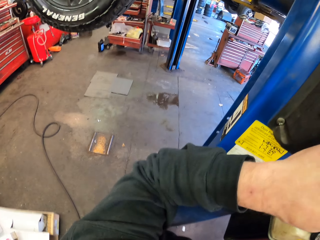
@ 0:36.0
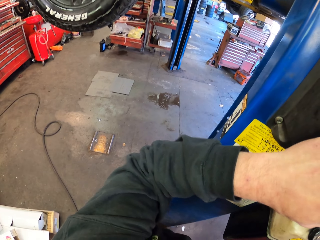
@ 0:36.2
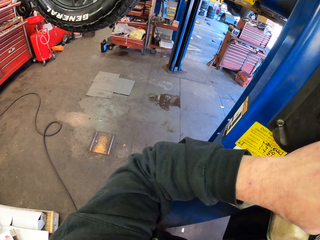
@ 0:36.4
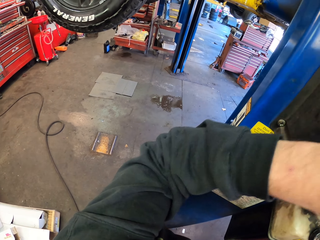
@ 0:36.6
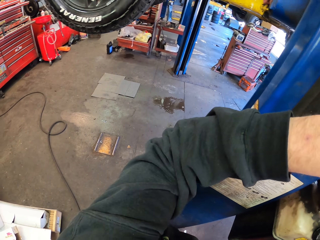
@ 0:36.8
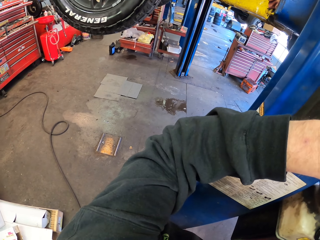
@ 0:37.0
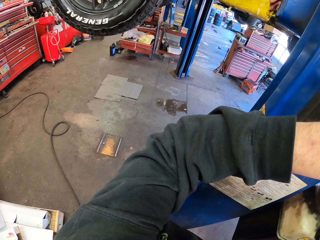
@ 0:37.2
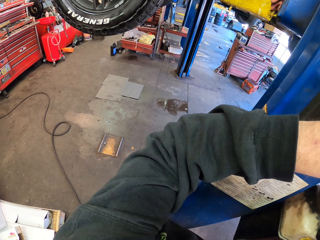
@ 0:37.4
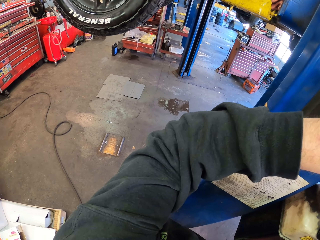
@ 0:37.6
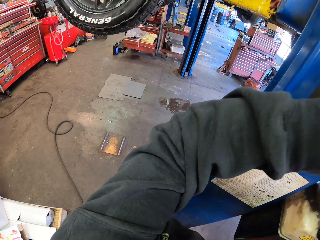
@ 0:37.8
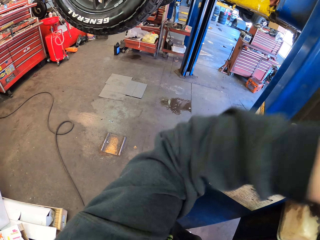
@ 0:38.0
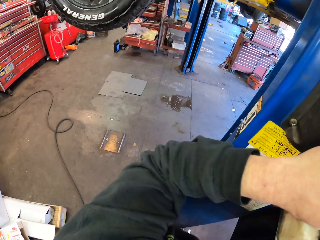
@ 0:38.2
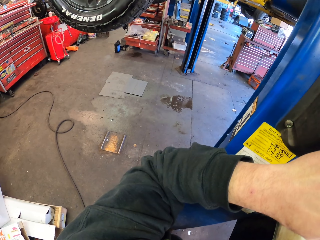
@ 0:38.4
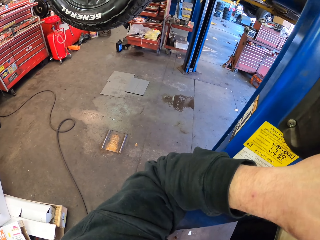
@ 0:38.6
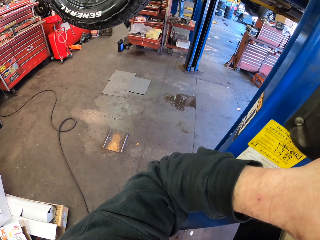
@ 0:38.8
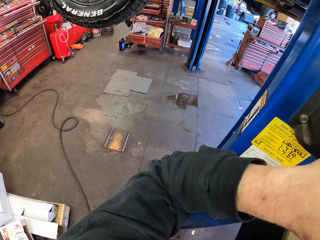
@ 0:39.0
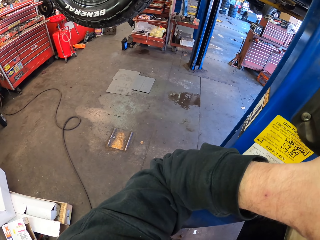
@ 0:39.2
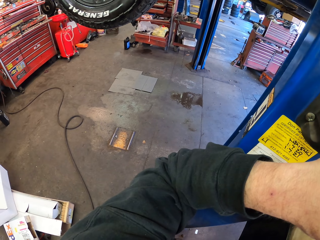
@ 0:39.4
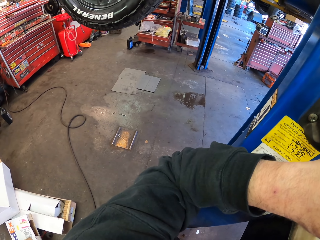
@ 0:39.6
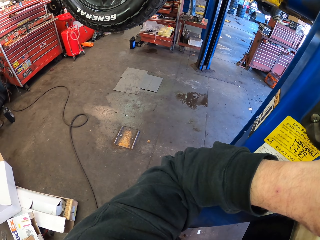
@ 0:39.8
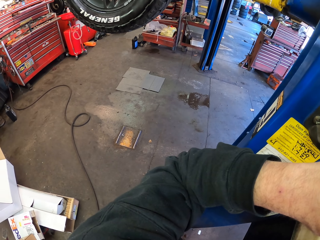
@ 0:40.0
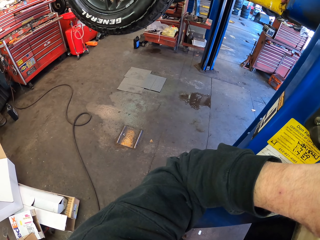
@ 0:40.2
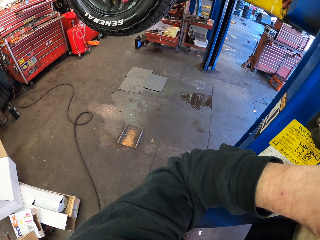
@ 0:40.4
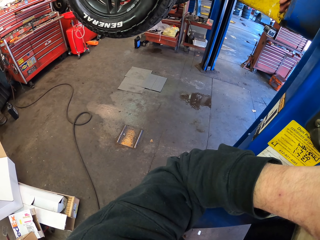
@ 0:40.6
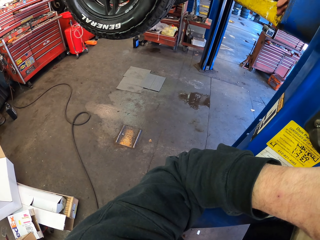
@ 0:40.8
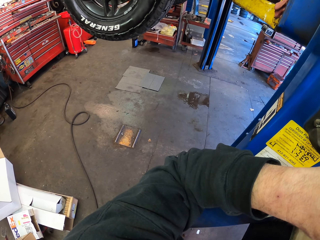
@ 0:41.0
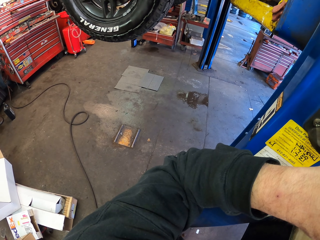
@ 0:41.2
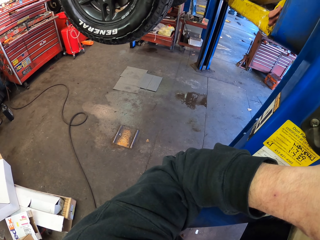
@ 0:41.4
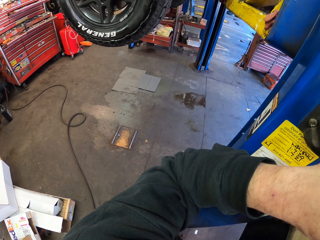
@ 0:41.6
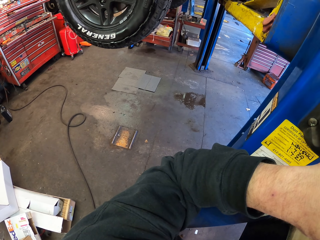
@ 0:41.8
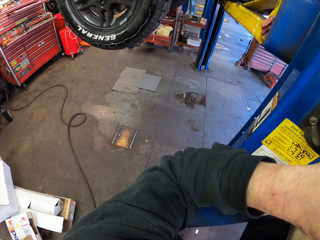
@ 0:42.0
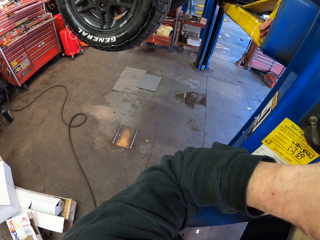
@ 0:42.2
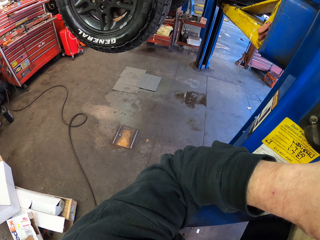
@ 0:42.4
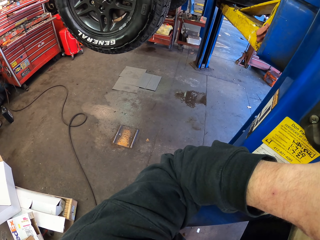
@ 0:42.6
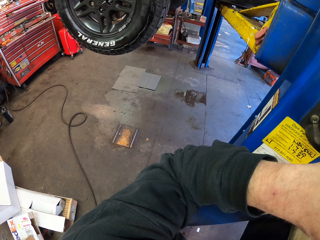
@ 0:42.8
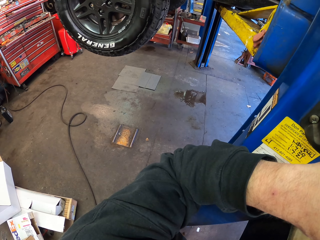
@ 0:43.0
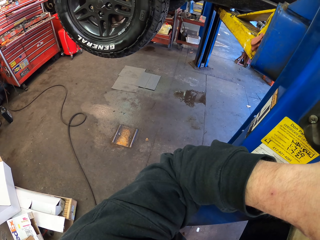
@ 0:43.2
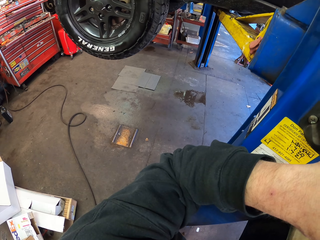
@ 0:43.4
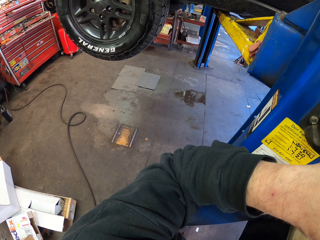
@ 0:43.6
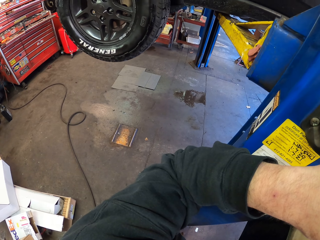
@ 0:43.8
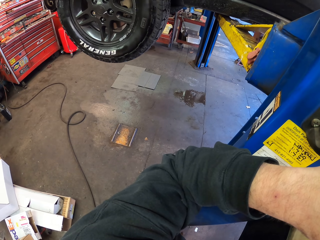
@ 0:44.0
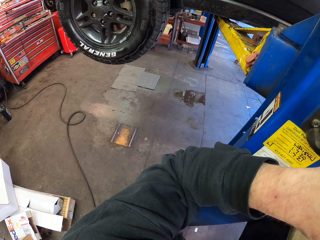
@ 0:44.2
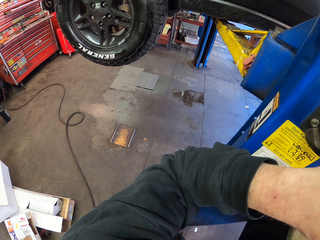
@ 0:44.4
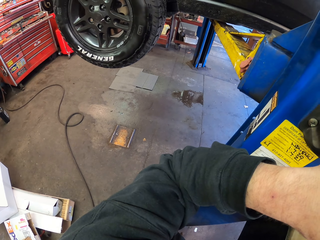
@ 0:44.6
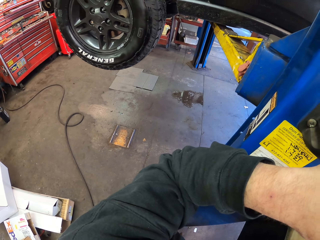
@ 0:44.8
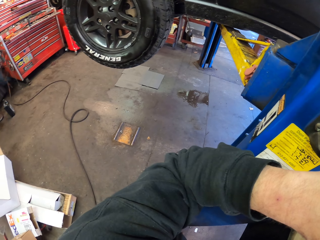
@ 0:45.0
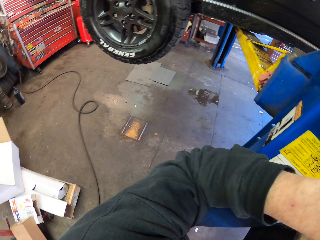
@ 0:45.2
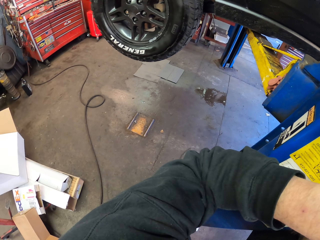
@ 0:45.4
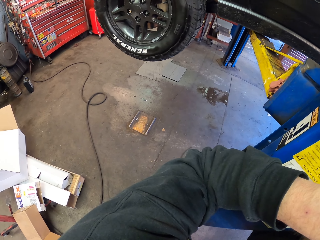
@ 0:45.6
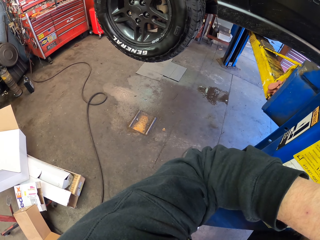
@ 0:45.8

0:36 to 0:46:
The camera wearer pulls something.

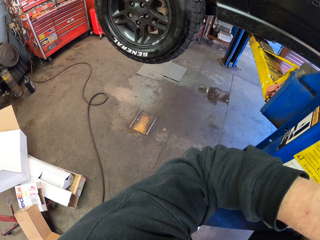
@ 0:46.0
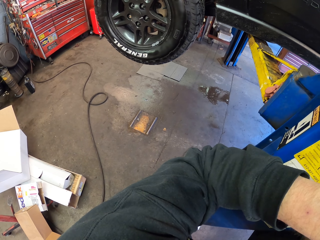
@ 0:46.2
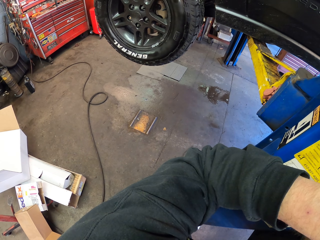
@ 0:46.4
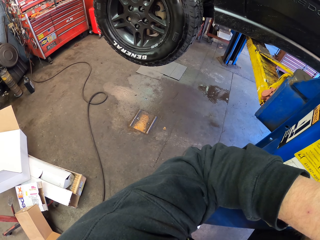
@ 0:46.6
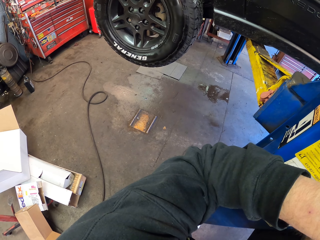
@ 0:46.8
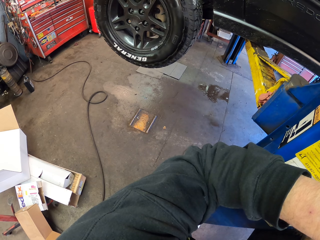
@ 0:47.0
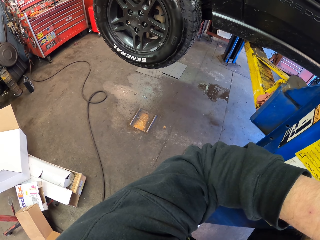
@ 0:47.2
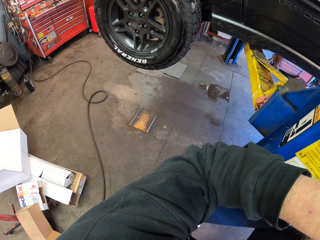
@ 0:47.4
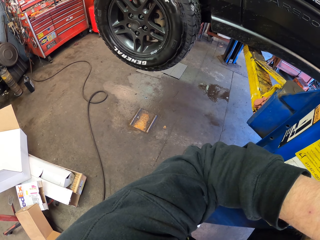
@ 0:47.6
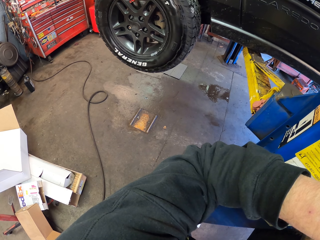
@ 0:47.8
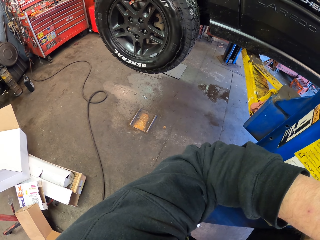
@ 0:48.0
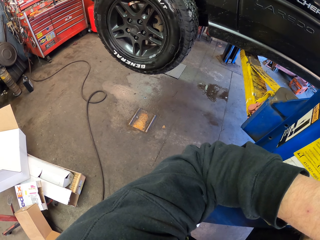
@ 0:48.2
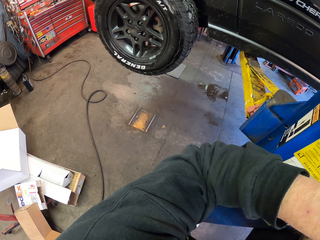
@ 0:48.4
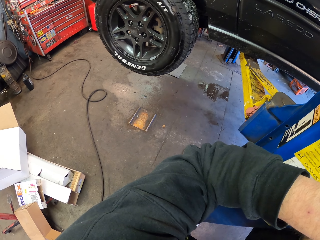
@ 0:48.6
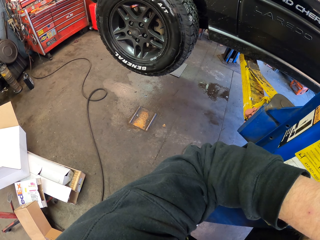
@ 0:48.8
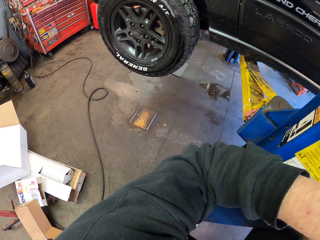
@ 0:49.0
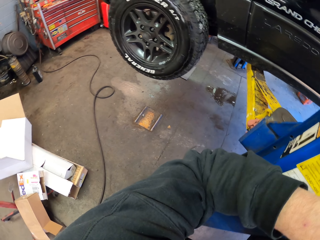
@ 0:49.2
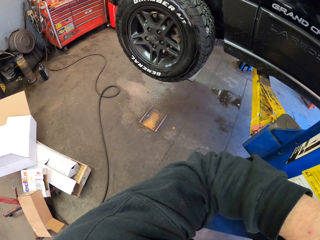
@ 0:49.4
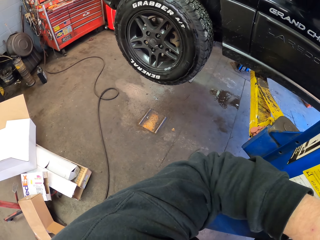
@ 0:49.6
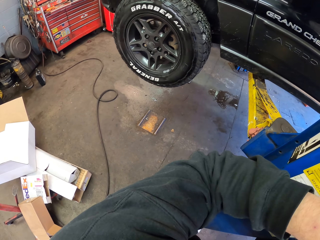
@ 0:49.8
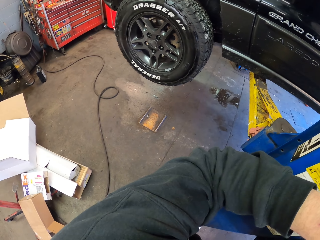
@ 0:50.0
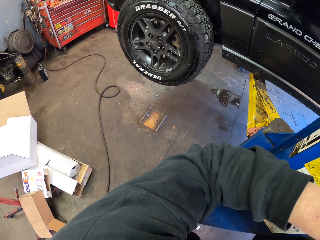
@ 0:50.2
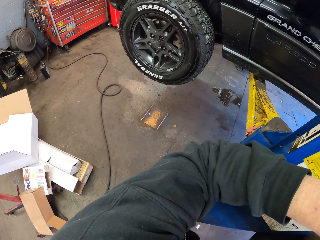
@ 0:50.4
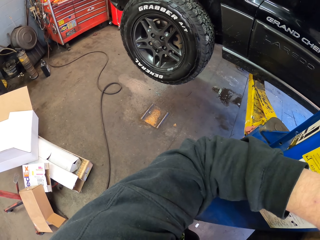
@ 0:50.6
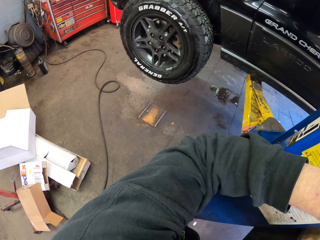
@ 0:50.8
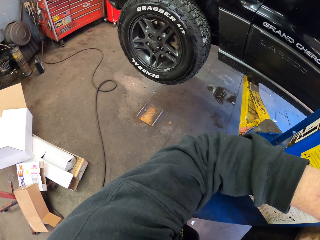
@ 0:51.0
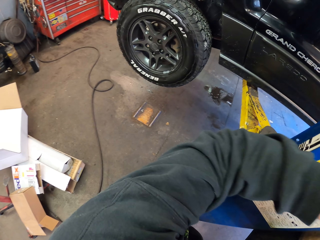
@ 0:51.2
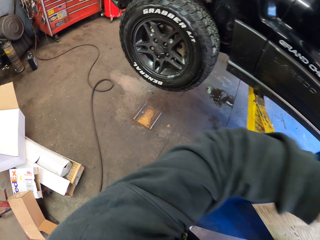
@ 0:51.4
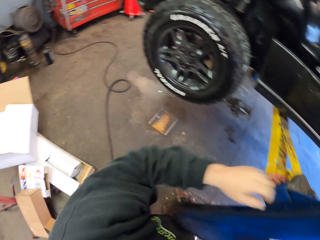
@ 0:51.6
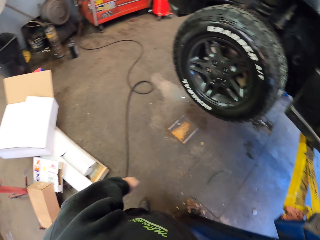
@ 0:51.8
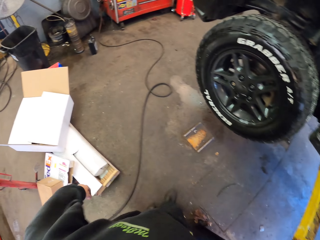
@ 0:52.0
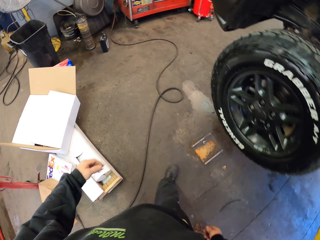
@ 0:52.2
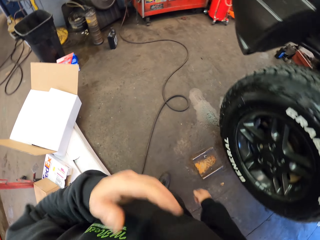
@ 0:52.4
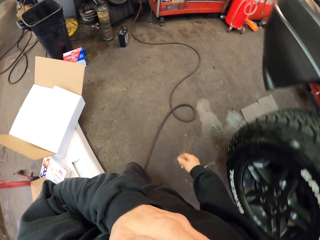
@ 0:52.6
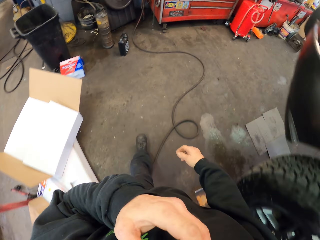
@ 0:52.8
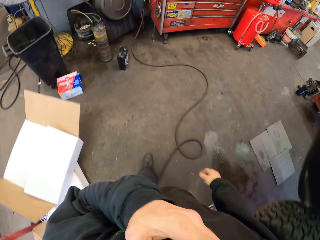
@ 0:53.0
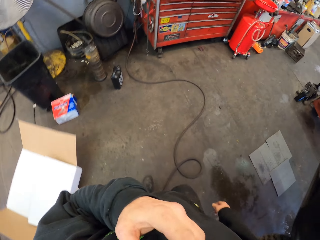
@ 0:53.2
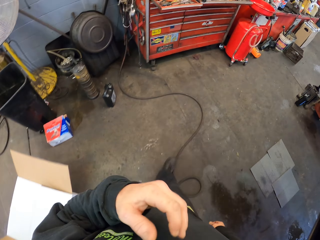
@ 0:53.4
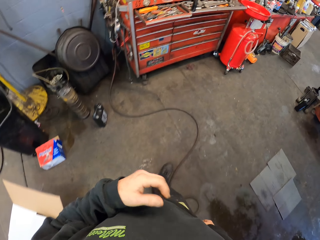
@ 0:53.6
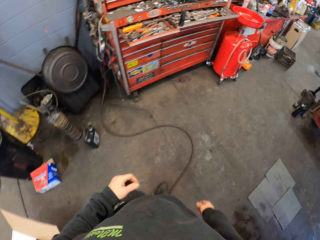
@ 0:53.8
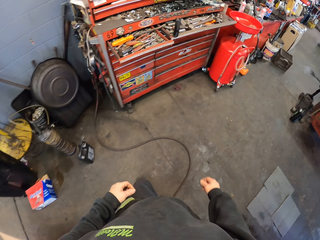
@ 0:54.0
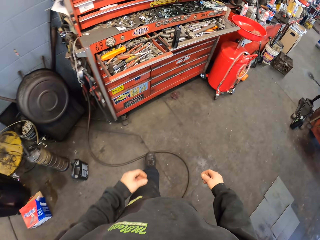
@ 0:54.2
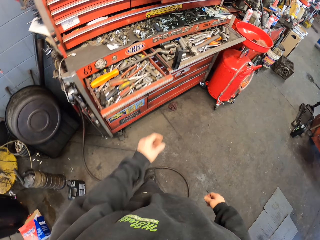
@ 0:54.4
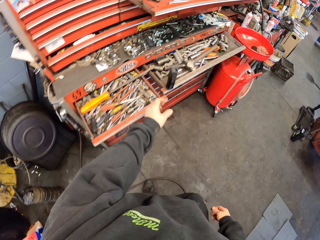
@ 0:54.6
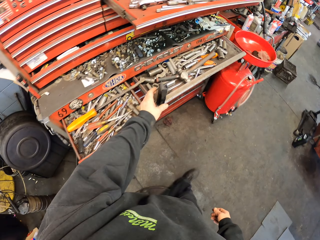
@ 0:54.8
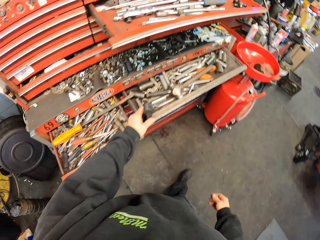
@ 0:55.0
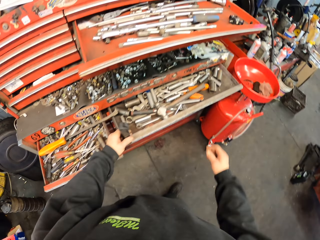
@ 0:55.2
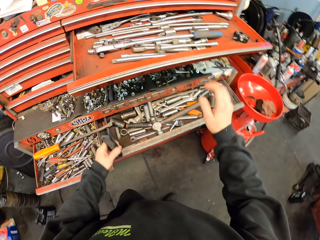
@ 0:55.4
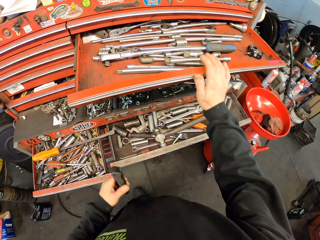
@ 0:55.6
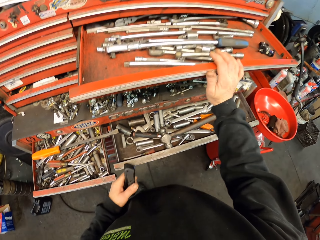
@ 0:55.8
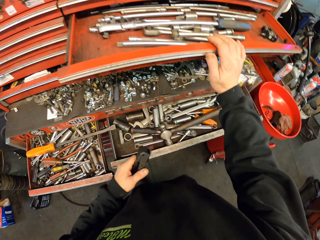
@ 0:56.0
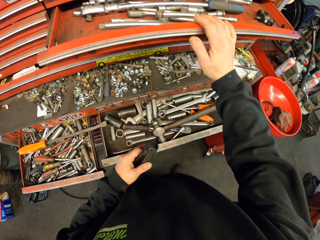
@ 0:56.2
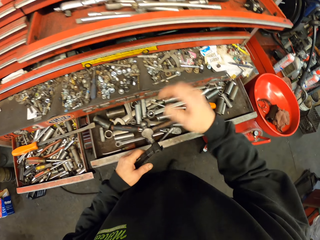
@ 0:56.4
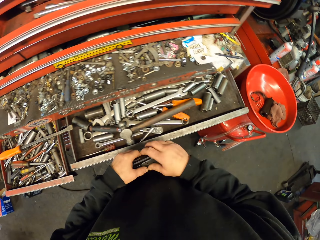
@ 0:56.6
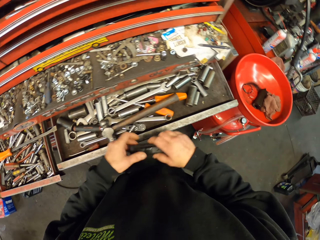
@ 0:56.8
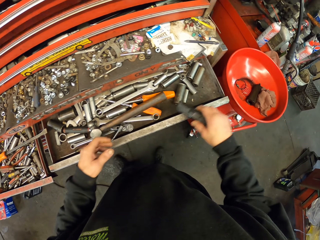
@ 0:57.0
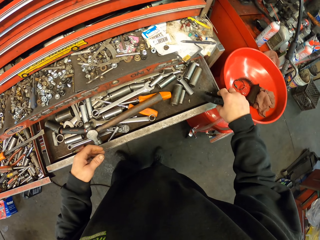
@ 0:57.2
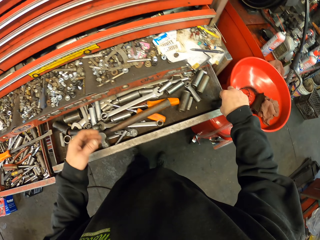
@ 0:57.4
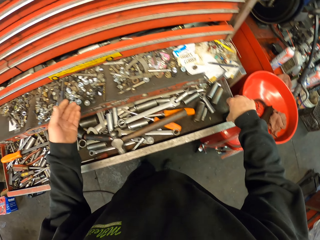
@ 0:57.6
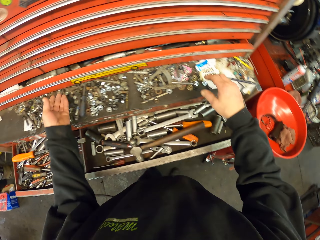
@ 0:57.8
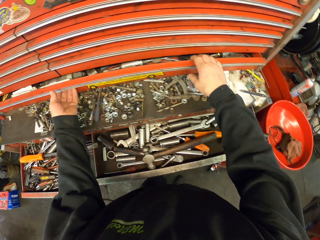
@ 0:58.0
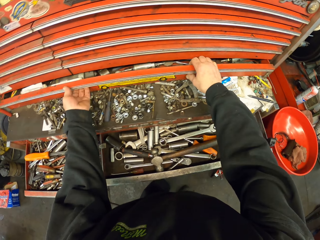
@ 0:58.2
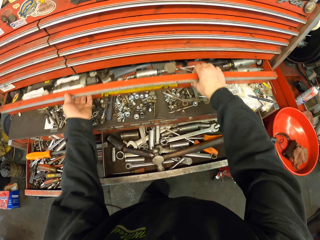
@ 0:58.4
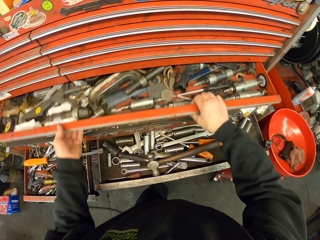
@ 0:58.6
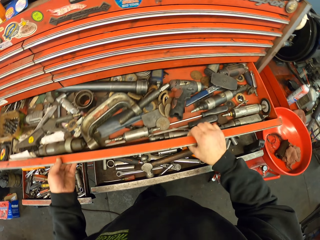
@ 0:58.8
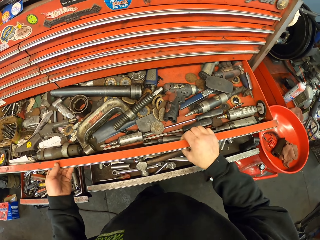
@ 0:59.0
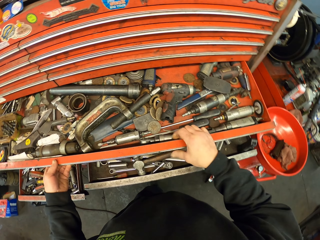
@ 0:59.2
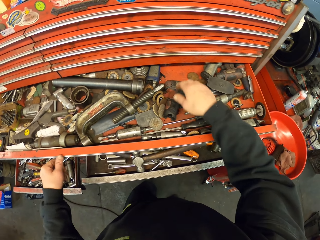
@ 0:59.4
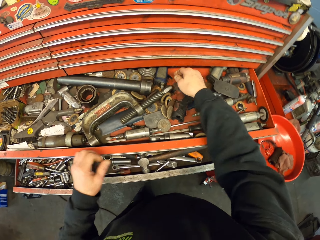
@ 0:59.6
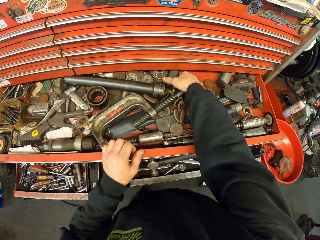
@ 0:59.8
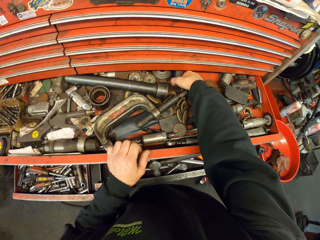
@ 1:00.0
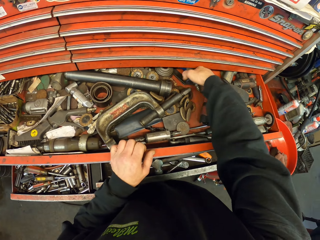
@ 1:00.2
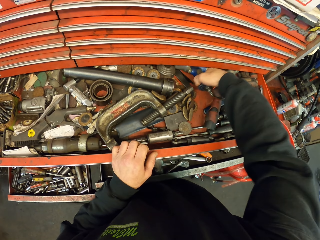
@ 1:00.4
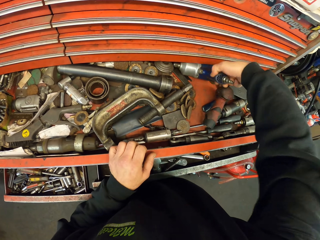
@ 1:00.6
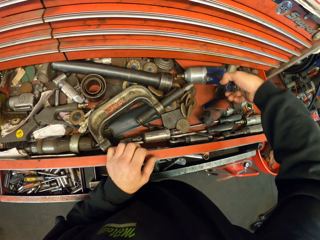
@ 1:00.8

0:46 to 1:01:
The camera wearer looks around. They walk around the garage. They touch something. They pick up something. They close a drawer. They put something on the side. They pull out a drawer with a tool.
